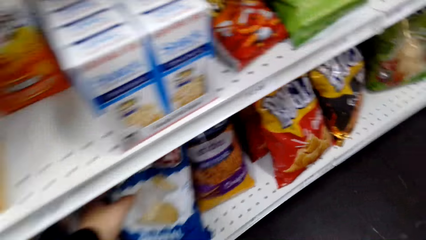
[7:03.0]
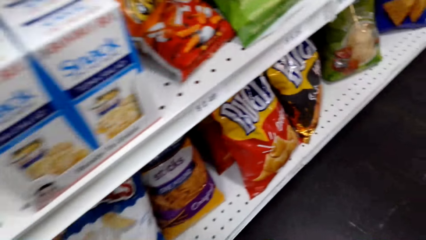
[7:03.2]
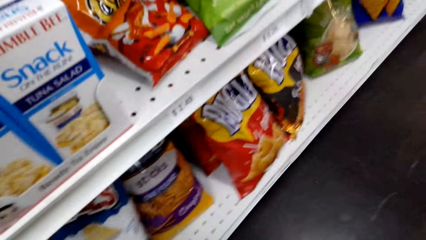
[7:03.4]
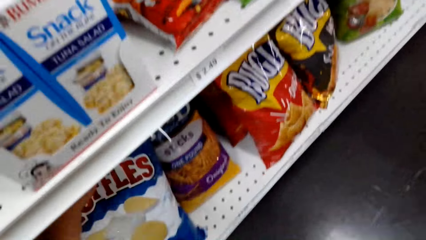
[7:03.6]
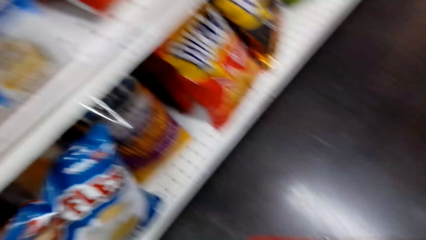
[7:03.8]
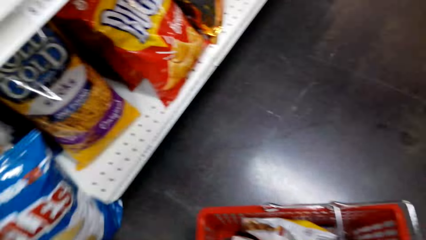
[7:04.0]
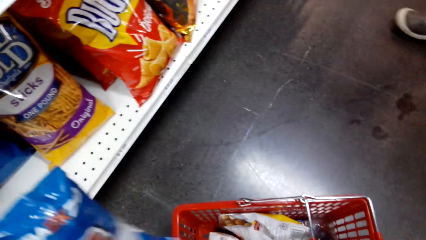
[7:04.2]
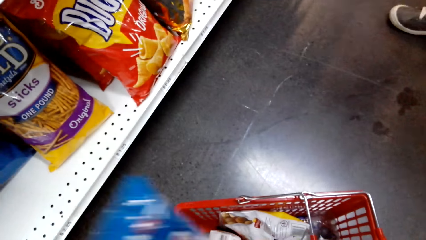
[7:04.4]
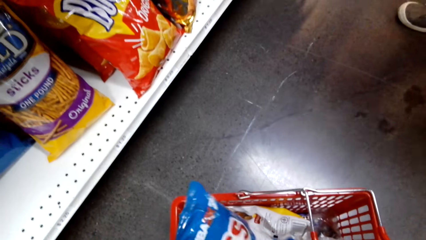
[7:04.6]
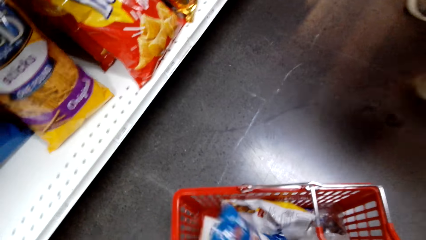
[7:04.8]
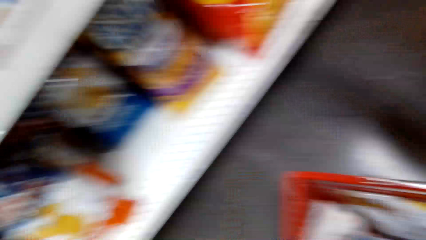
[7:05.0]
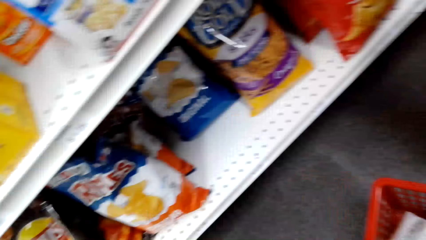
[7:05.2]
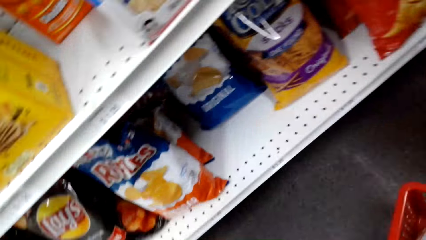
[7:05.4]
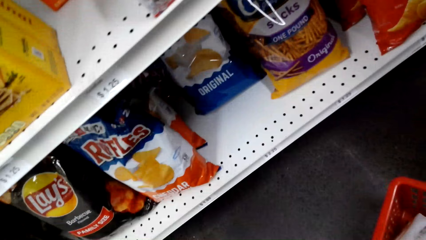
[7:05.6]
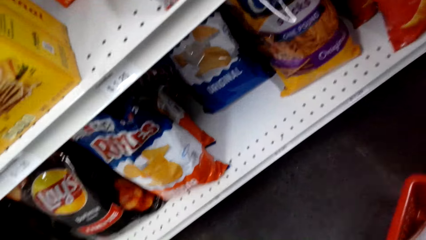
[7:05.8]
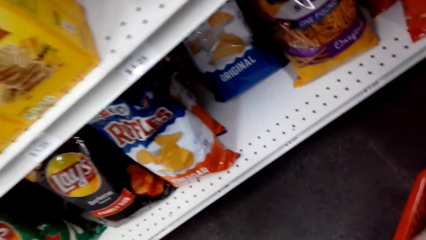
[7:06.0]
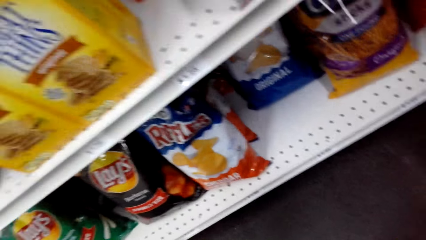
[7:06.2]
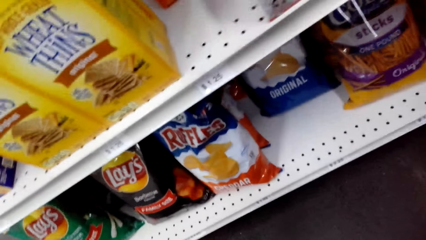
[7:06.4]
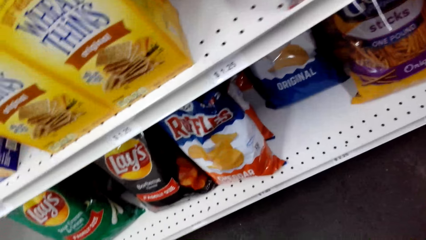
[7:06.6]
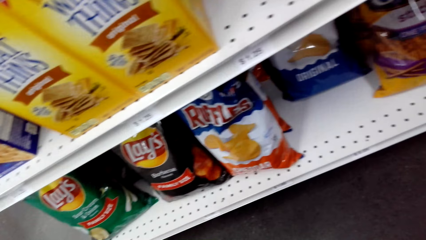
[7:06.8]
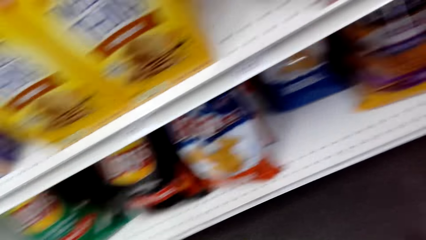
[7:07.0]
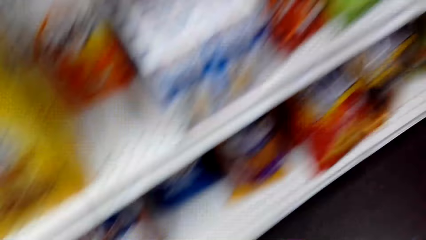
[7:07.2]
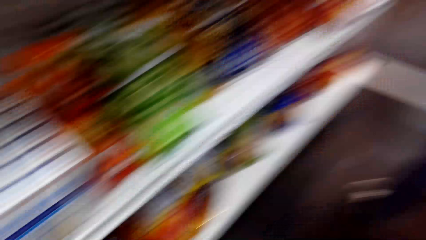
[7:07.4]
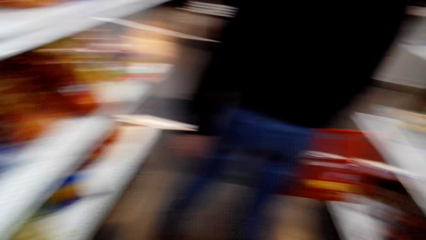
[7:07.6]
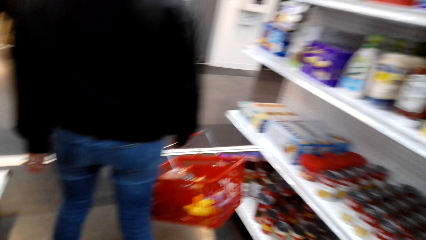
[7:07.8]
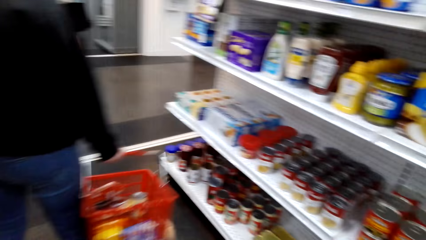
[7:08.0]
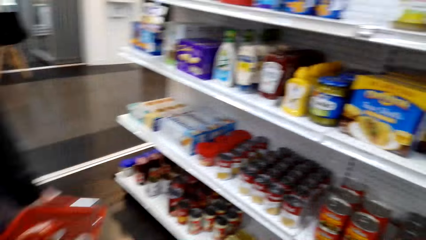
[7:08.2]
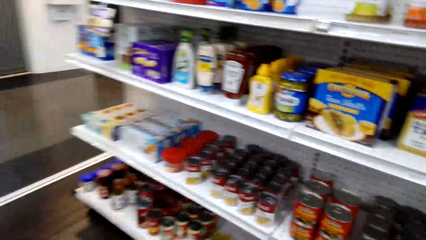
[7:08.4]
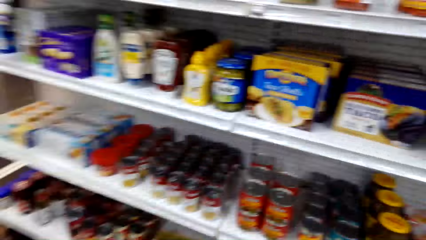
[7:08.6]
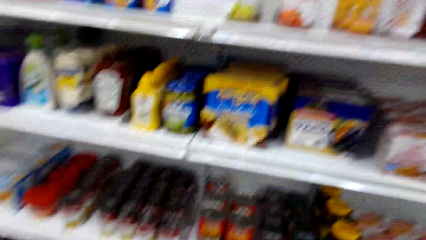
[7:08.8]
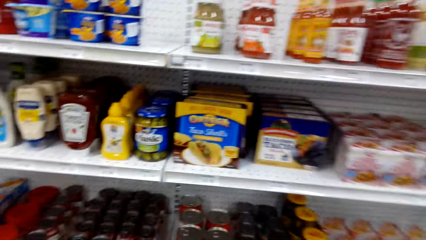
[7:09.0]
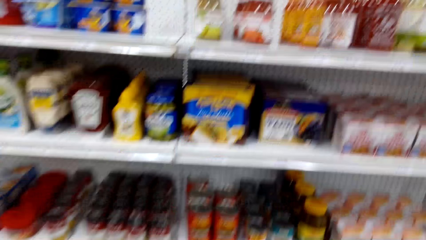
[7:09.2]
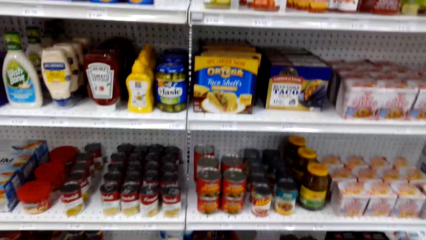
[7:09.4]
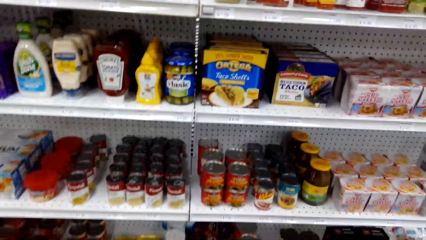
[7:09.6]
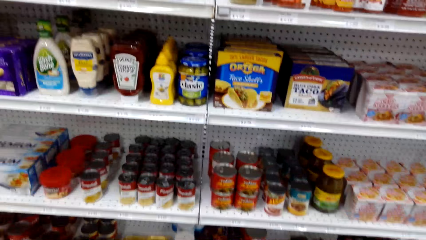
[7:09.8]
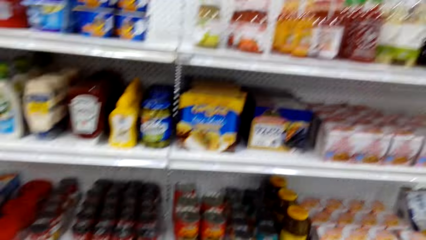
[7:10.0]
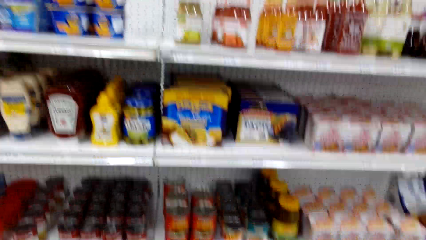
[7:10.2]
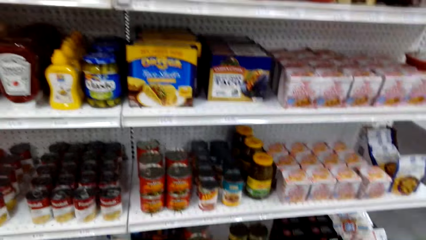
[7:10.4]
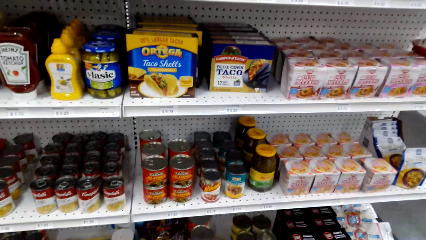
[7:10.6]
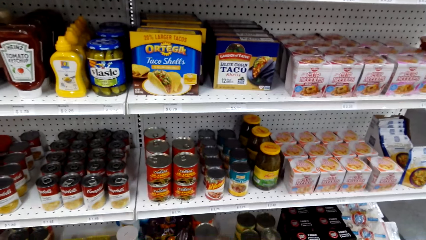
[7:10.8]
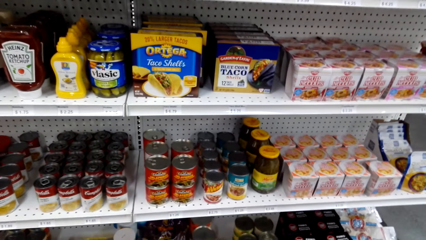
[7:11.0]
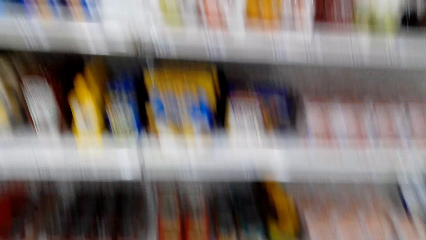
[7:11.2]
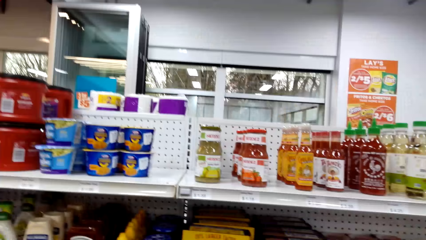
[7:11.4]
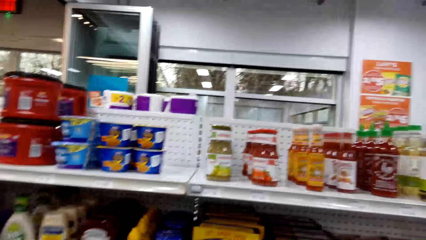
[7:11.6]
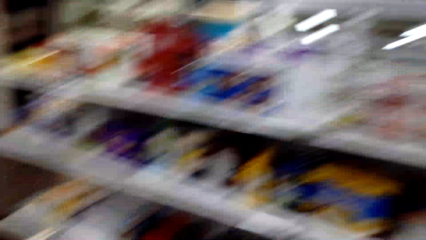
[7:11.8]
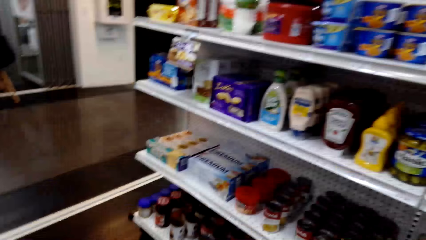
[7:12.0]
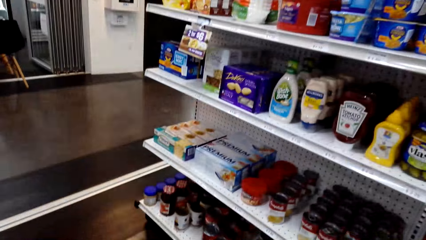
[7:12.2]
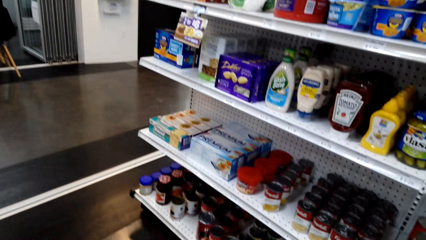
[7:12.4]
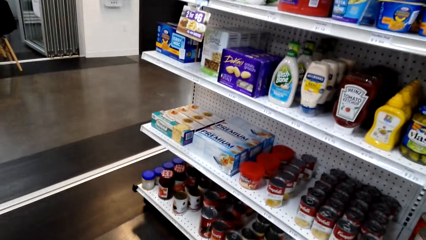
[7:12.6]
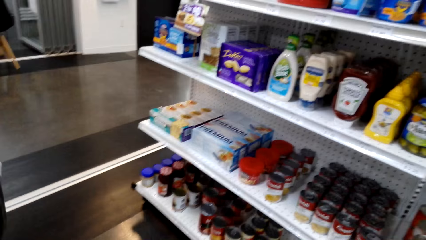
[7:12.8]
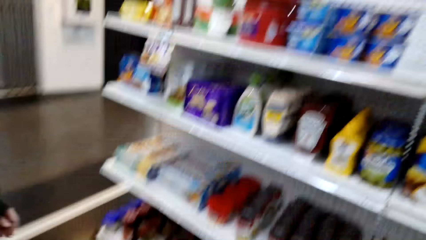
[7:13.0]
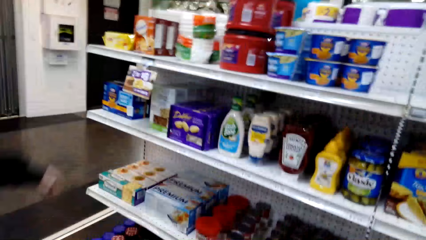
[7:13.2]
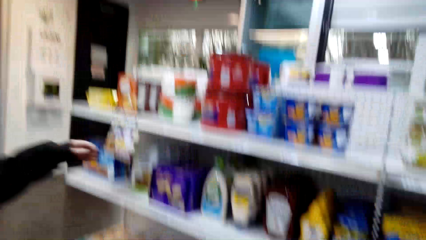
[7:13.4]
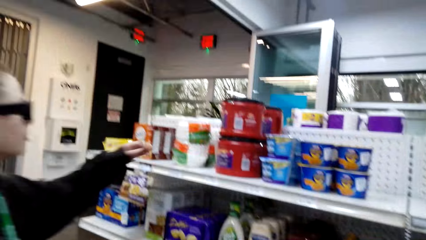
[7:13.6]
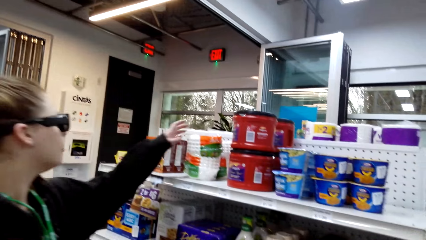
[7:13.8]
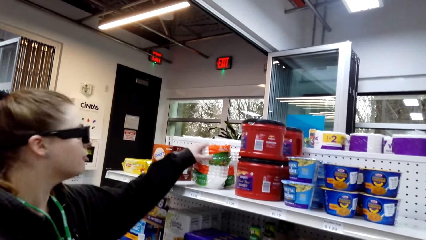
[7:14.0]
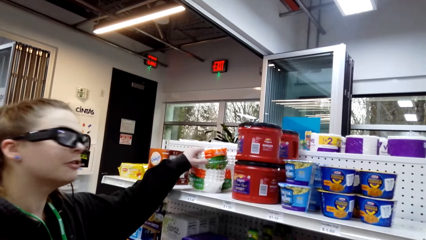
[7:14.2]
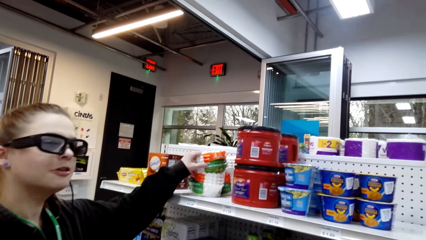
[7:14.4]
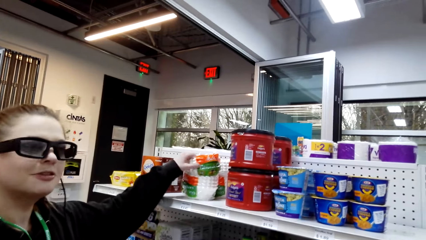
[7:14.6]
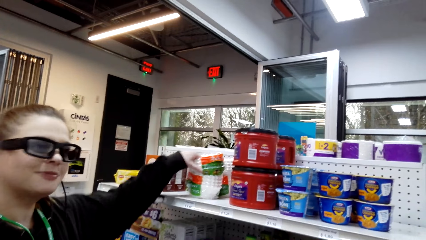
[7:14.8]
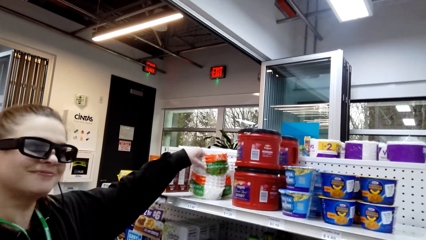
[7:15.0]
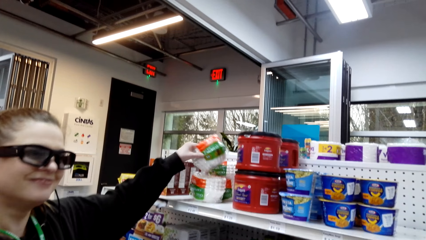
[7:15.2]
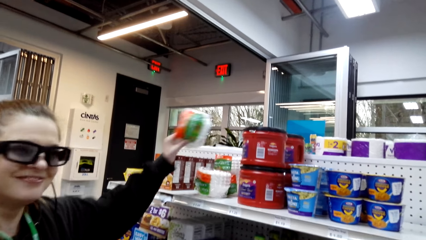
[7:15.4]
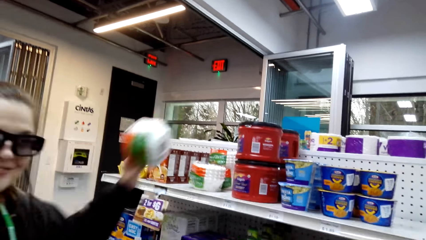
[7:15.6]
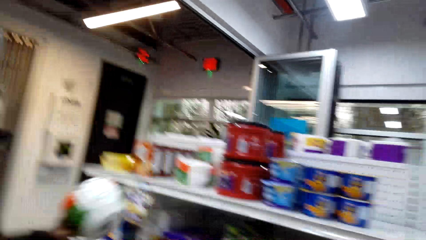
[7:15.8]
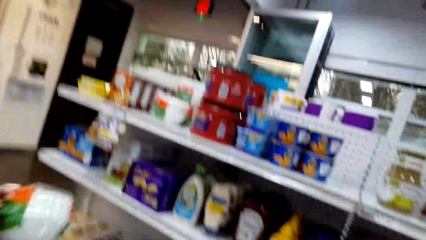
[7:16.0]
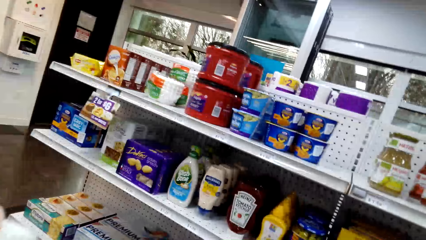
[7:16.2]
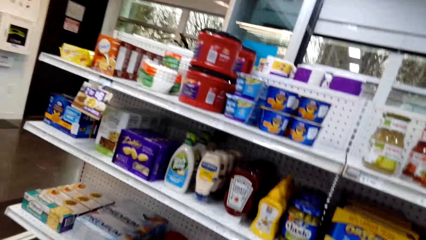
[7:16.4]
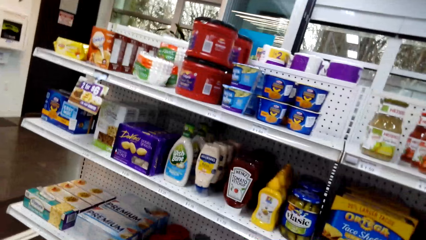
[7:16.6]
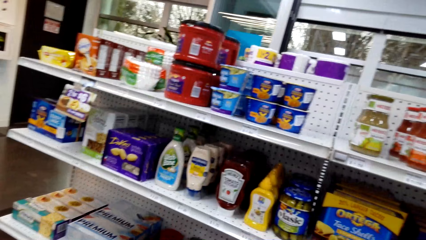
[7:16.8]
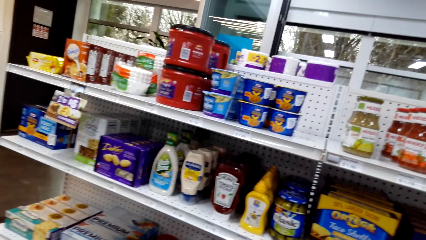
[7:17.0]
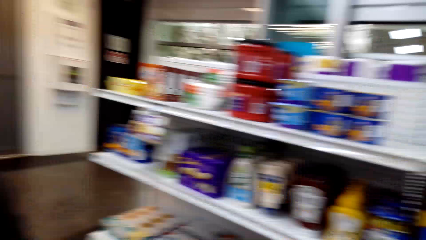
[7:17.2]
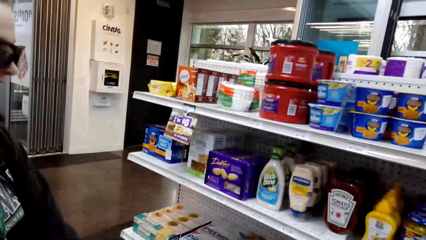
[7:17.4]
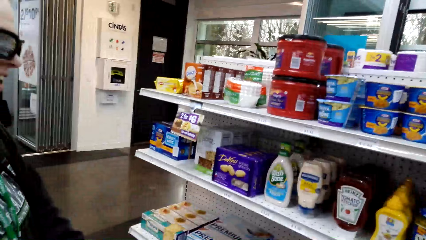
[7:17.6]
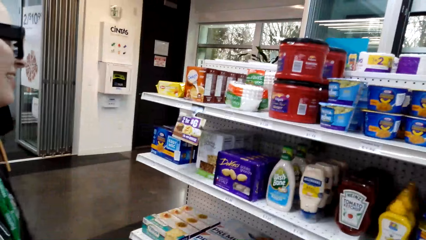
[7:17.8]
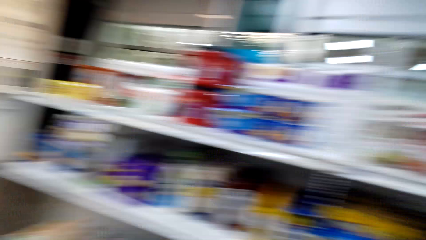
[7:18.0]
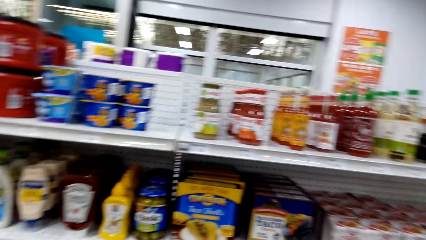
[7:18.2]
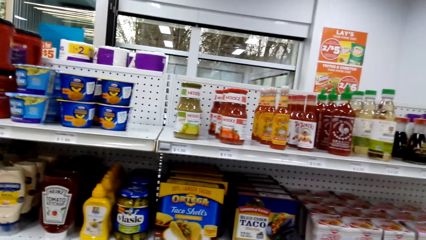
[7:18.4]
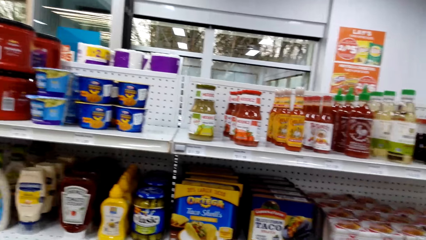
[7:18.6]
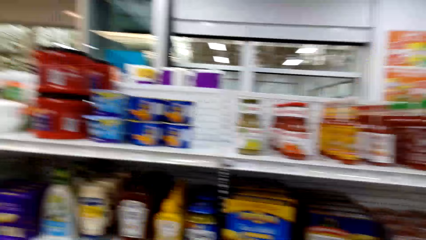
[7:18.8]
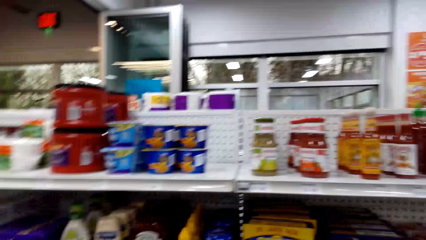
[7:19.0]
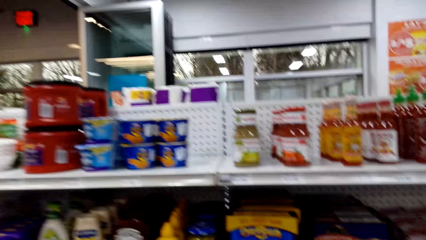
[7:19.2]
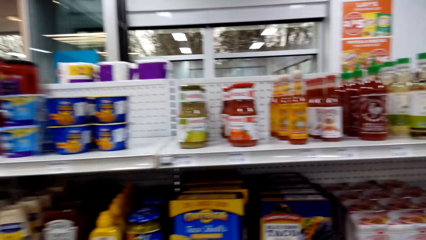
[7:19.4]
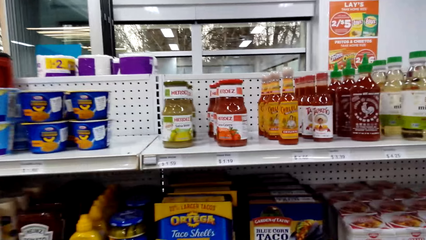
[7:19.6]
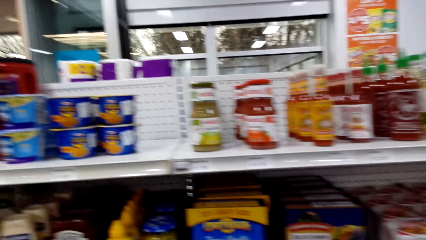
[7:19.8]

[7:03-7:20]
The camera wearer converses with a woman. They pick a packet of potato chips on a shelf. They put the packet of potato chips in a cart. They look at items on the shelf. They look around. They look at items on the shelf. The woman picks a pack of plastic plates on the shelf. The camera wearer converses with the woman. They look at items on the shelf.
